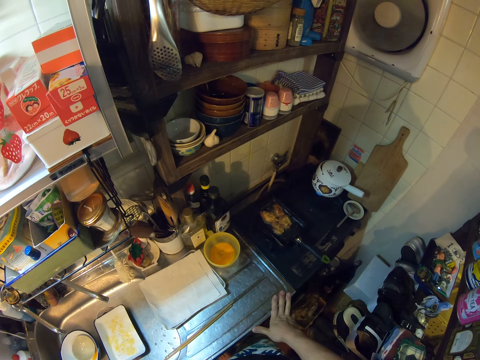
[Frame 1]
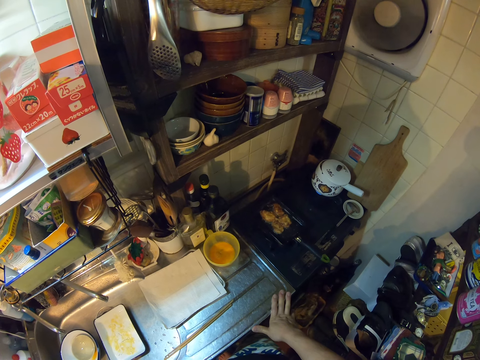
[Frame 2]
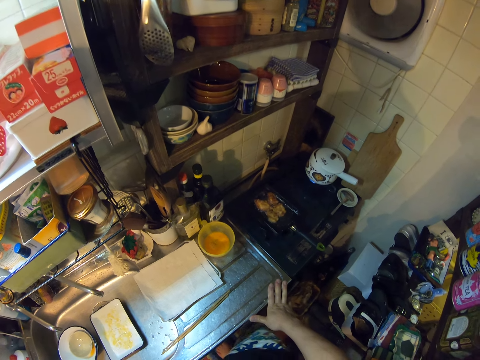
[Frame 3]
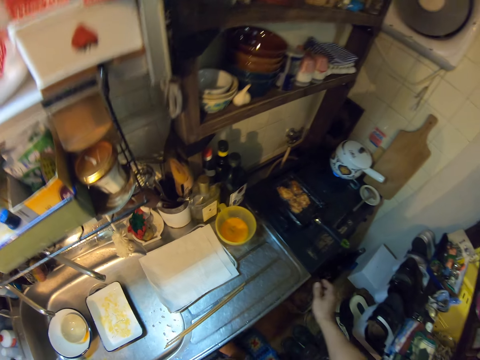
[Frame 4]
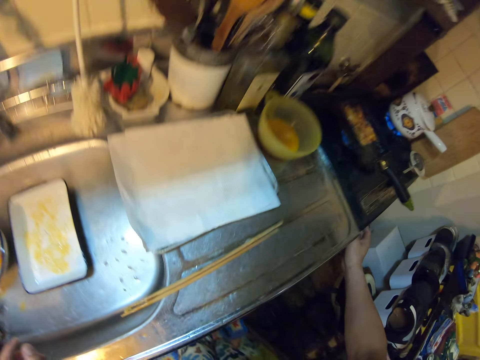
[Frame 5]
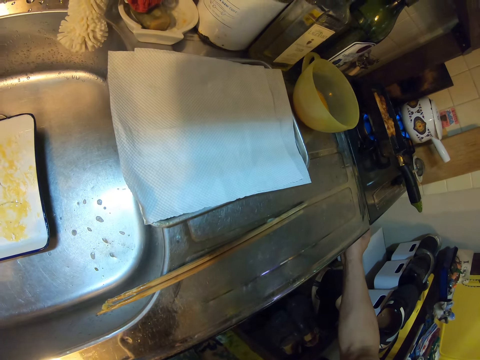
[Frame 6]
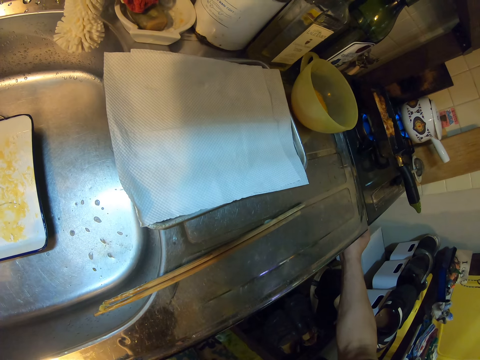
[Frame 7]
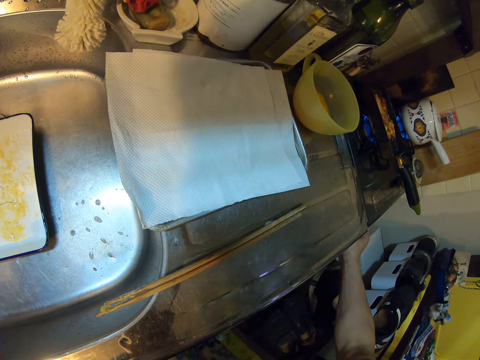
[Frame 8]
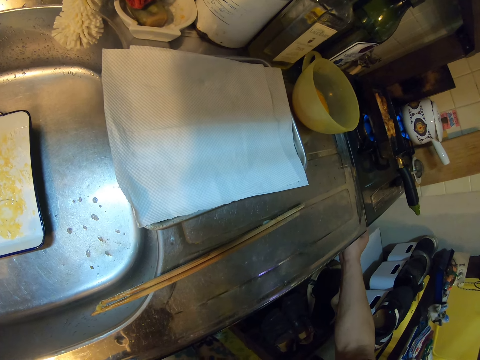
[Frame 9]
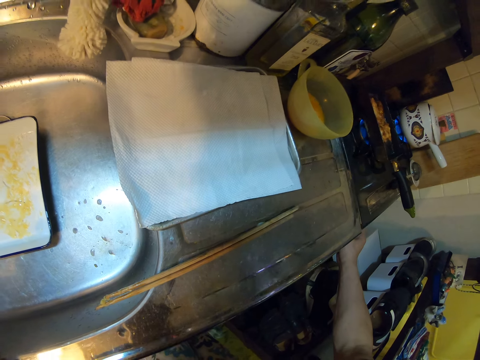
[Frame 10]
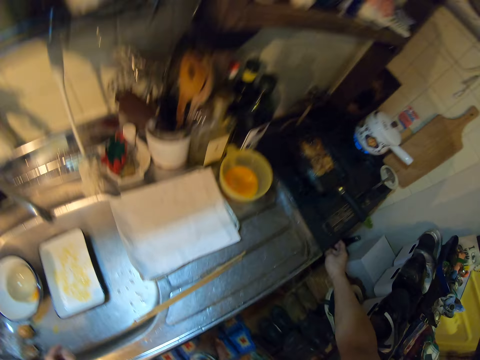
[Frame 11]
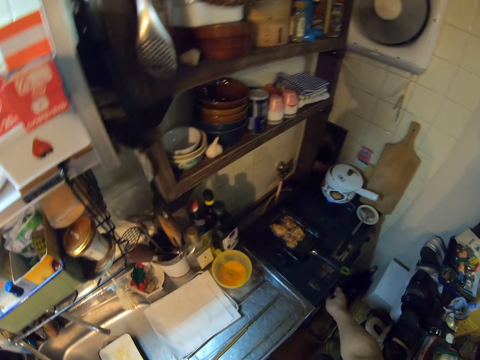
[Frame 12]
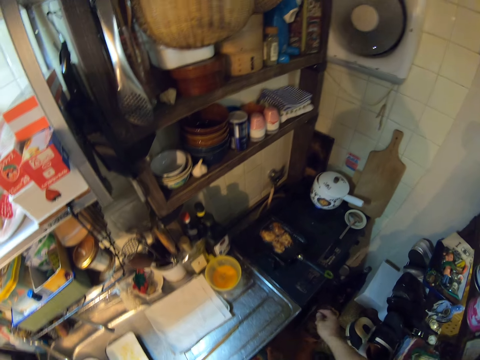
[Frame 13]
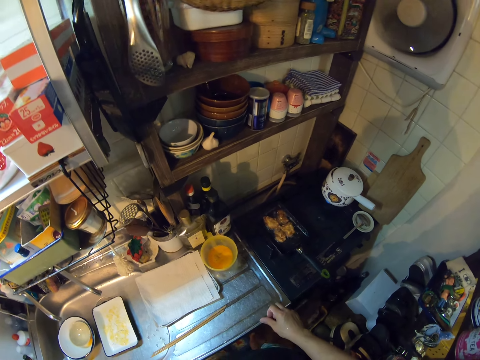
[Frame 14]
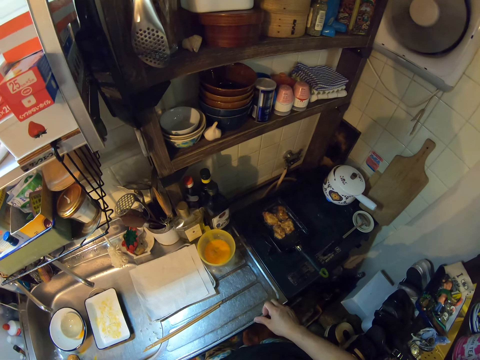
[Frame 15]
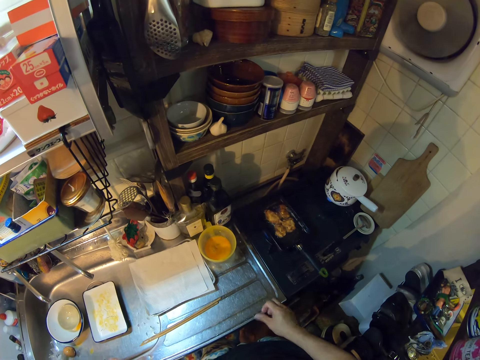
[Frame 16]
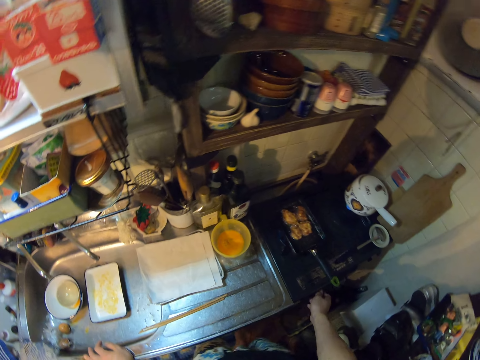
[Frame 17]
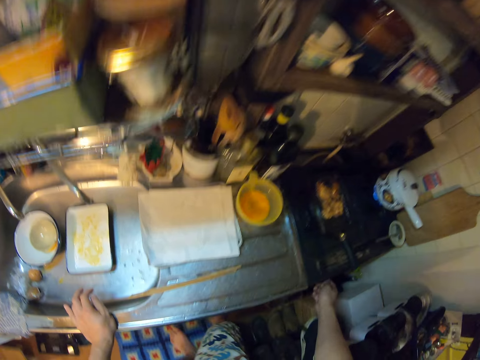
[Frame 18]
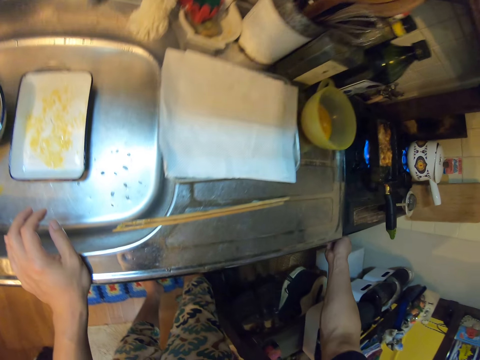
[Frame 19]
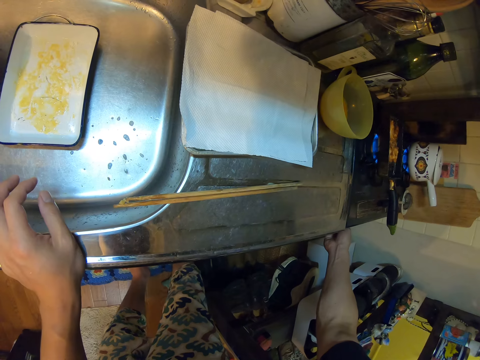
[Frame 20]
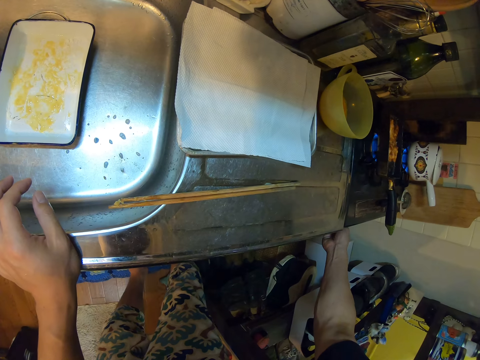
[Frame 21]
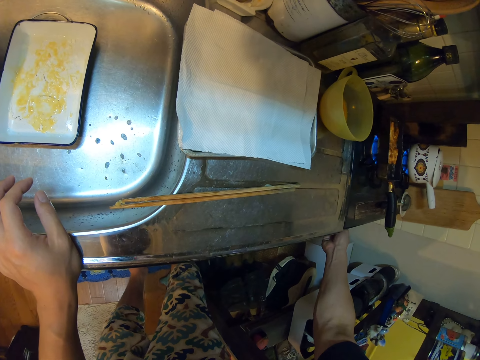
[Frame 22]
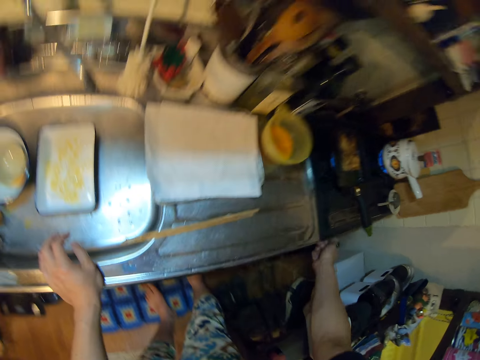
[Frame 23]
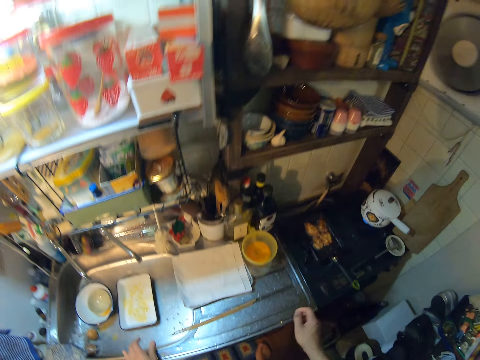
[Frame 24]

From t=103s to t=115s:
The camera wearer turns the knob of the gas cooker.

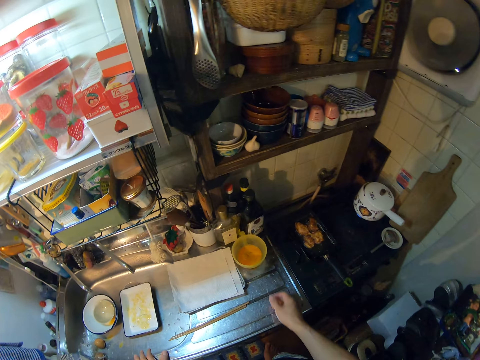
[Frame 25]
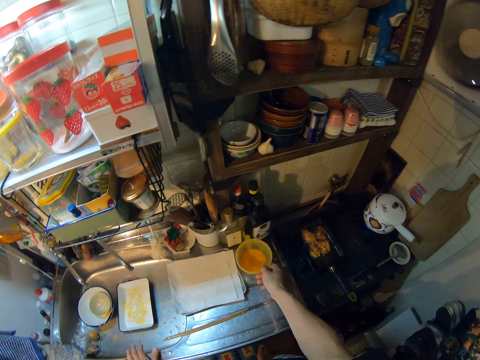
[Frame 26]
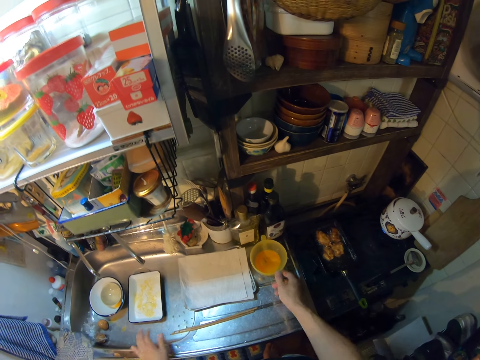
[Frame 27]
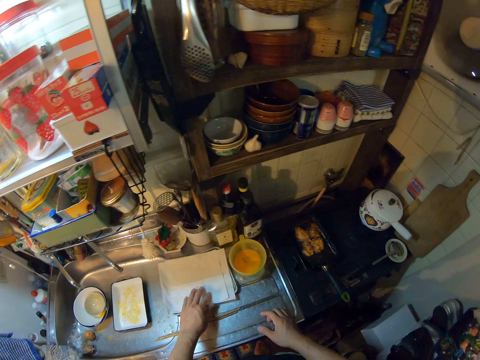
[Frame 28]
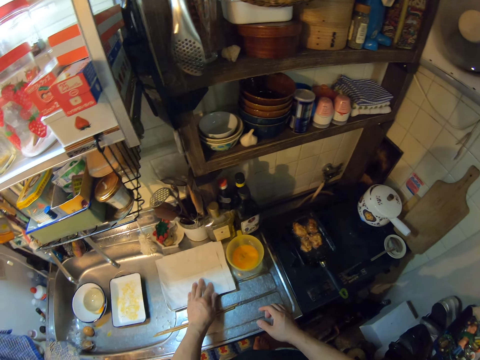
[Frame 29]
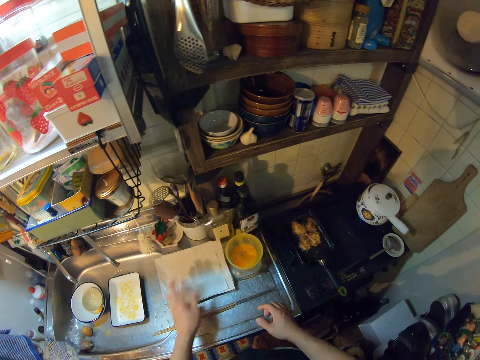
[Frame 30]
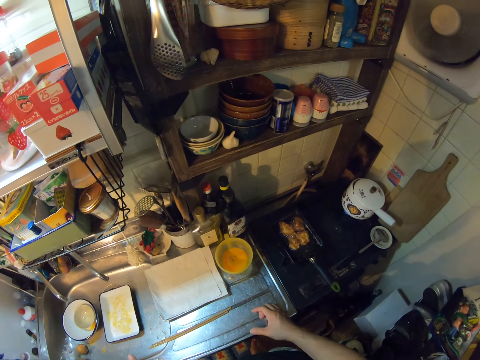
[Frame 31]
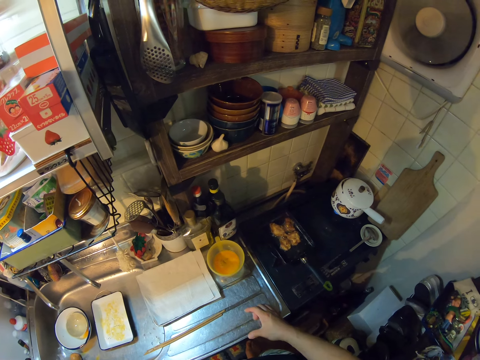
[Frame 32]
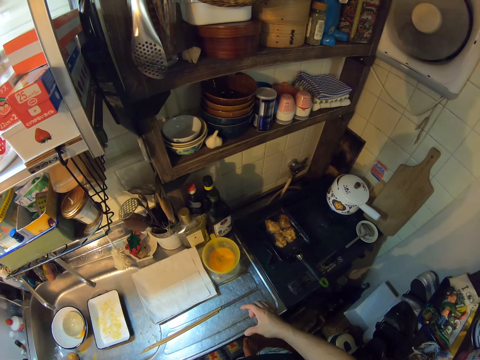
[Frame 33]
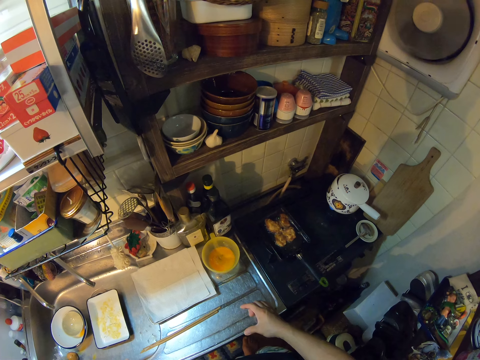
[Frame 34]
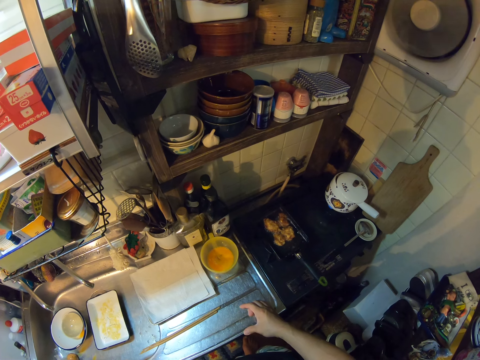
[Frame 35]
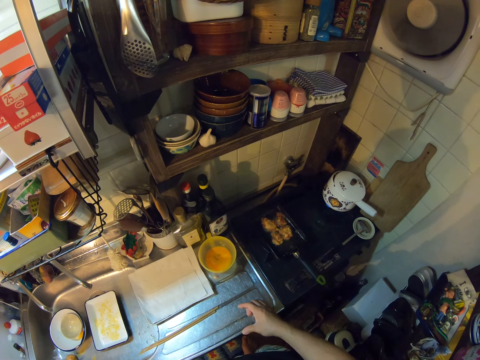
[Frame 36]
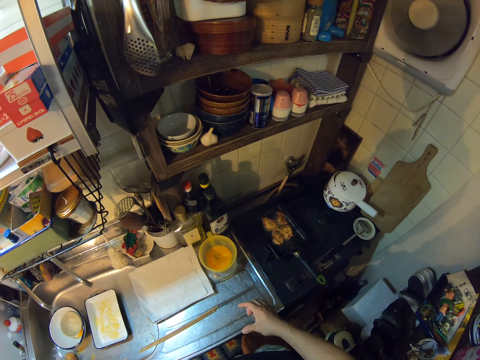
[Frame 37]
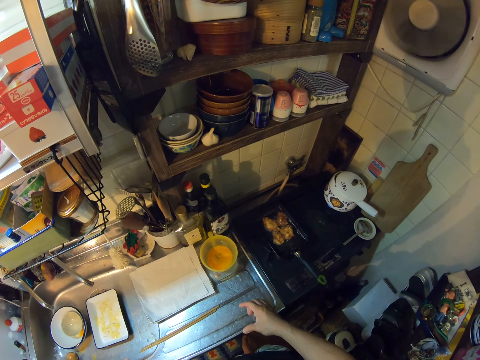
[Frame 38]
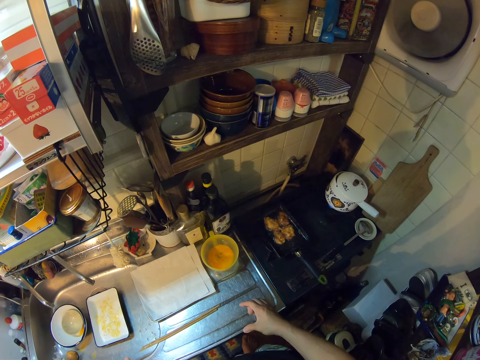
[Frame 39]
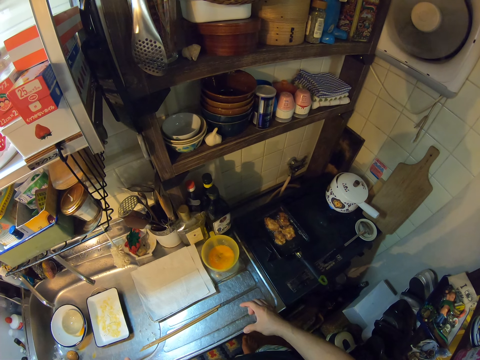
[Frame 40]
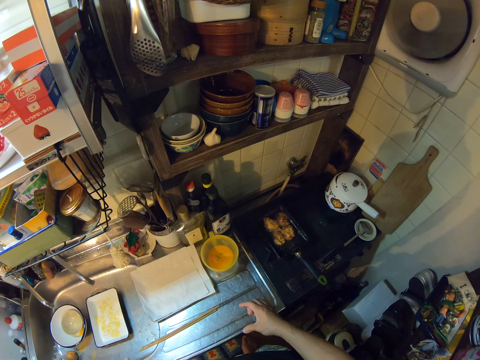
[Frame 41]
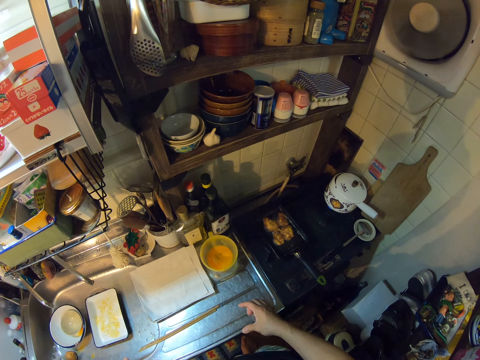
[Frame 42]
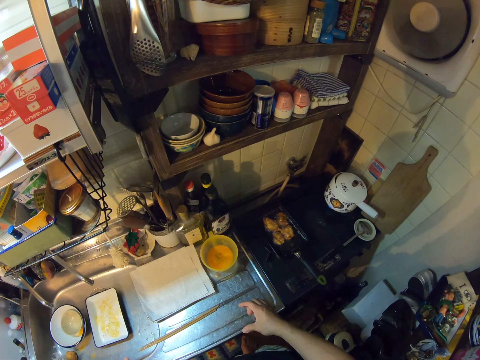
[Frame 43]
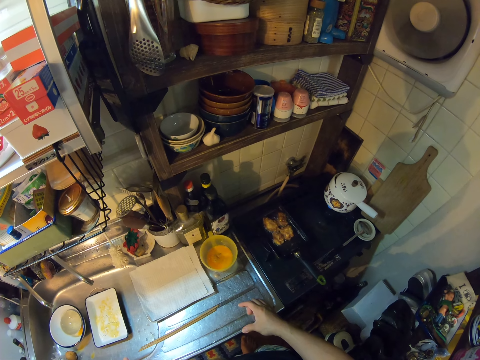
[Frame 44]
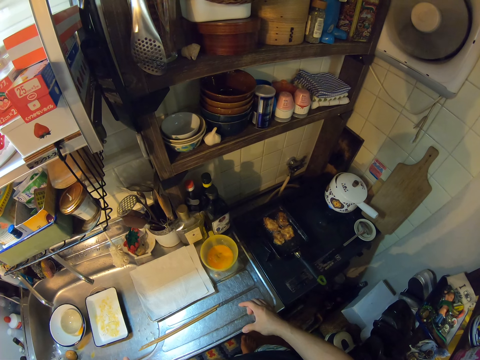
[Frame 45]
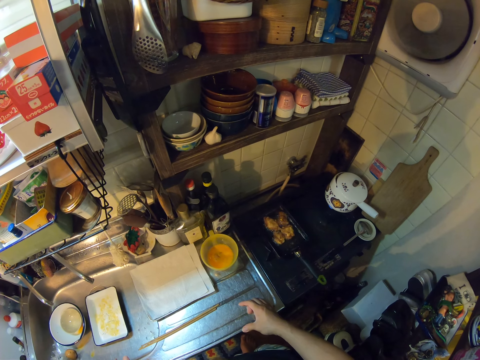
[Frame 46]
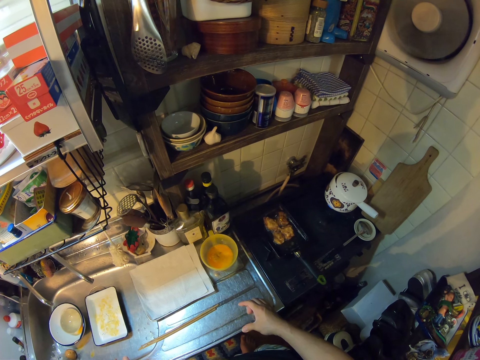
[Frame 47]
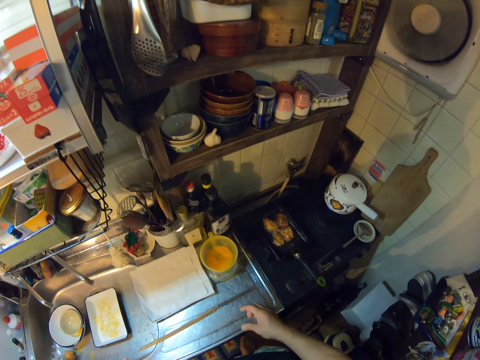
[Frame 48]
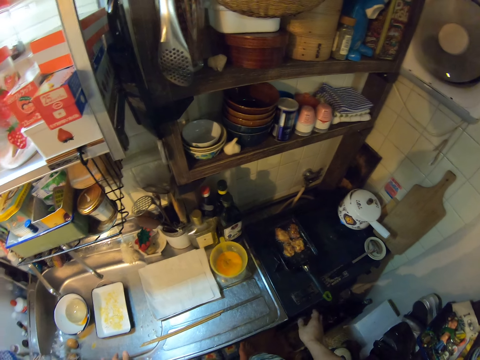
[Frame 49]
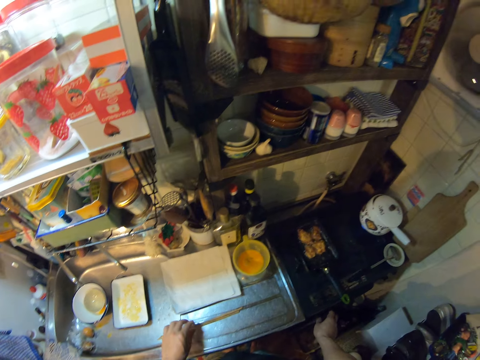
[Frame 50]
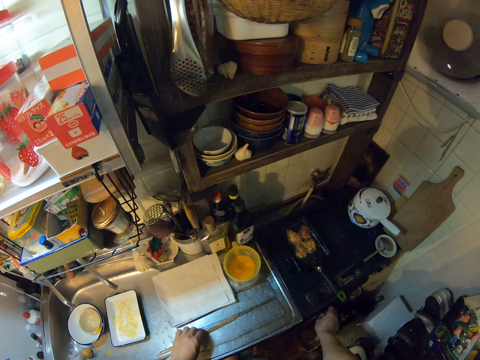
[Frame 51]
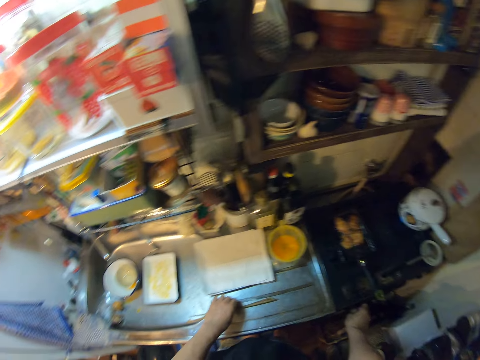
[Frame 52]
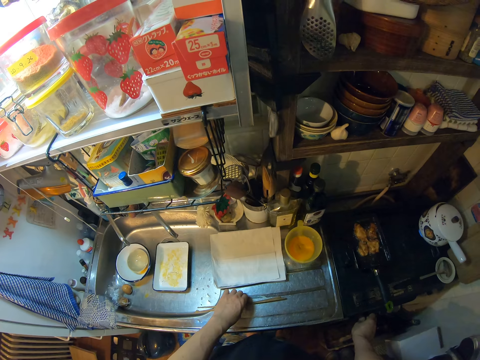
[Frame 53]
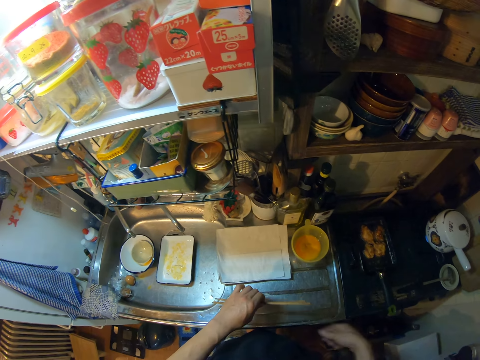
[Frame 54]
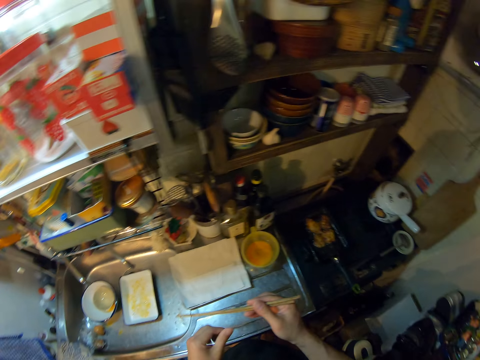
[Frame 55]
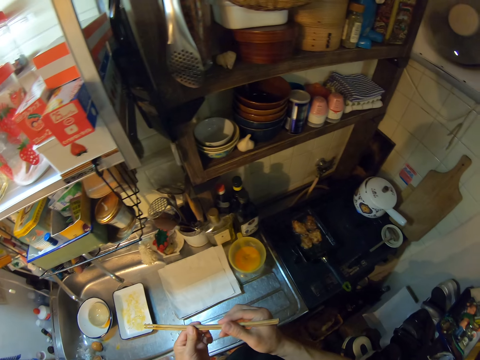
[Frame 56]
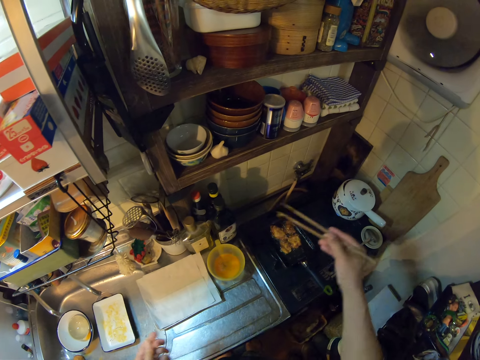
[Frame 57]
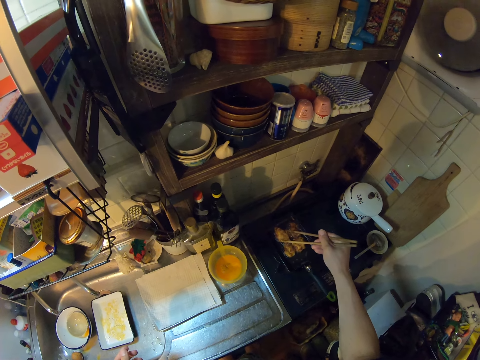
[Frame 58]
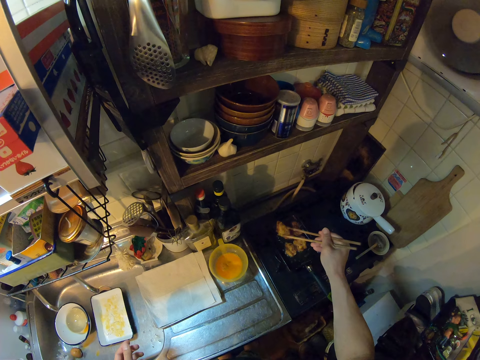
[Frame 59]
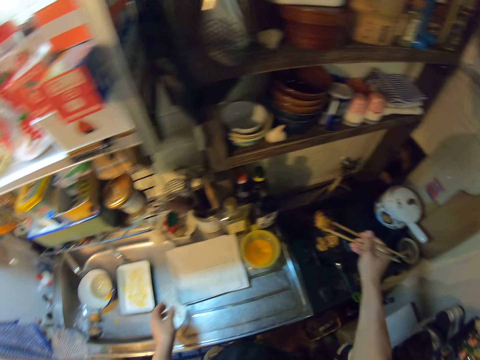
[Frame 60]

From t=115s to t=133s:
The camera wearer touches a bowl on the sink with his right hand. He moves the plastic bowl. He touches a tissue on the sink with his left hand. He touches the sink. He adjusts the cooker. He picks up the chopsticks on the sink with his left hand. He switches the chopsticks to his right hand. He moves the meat on the frypan to the tissue on the sink with the chopsticks.
